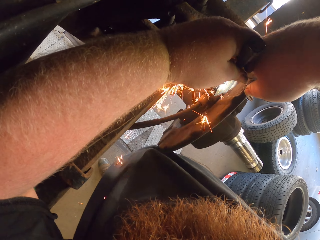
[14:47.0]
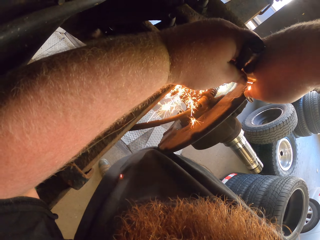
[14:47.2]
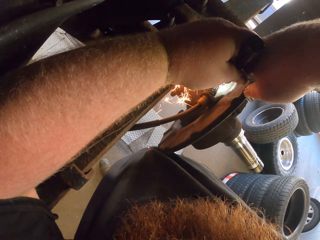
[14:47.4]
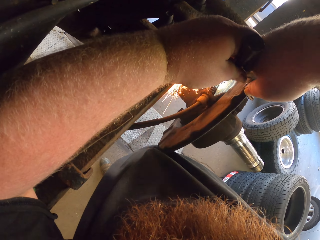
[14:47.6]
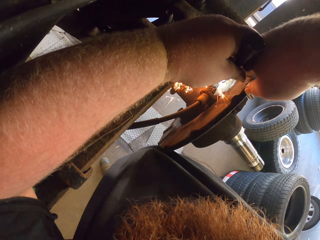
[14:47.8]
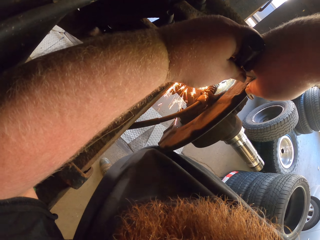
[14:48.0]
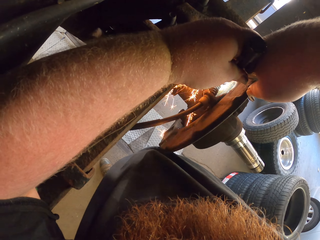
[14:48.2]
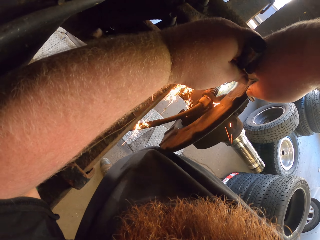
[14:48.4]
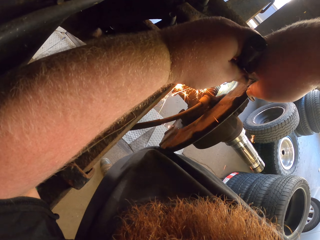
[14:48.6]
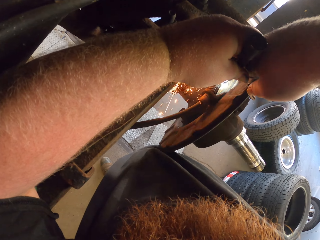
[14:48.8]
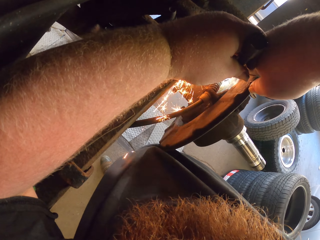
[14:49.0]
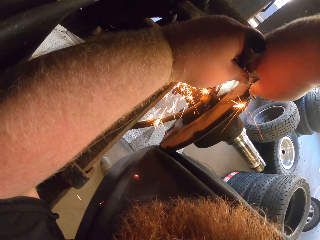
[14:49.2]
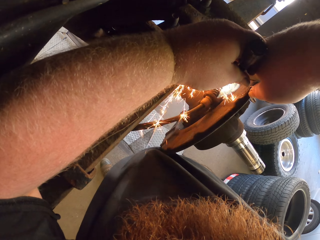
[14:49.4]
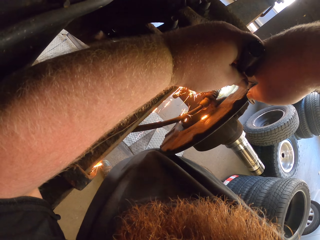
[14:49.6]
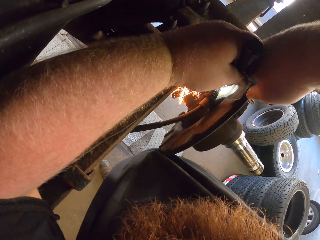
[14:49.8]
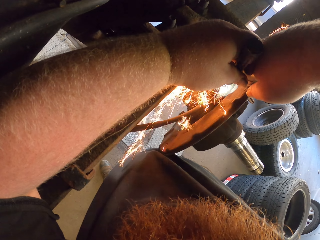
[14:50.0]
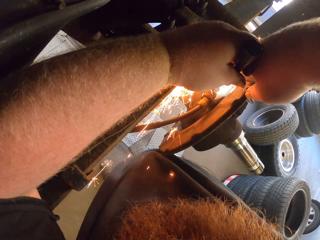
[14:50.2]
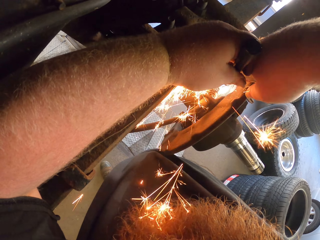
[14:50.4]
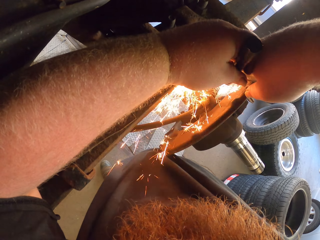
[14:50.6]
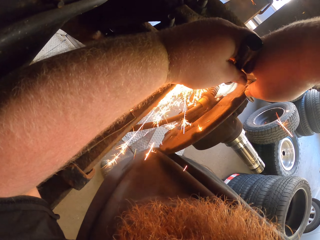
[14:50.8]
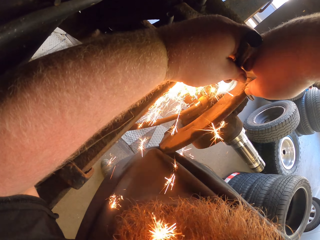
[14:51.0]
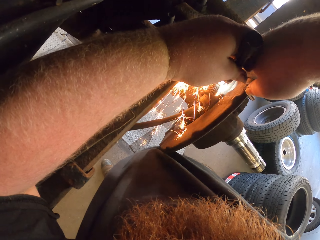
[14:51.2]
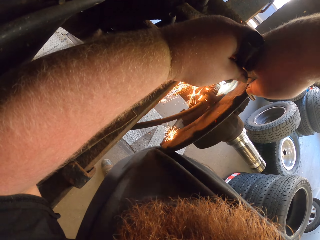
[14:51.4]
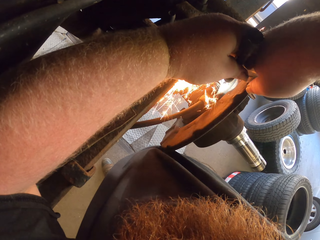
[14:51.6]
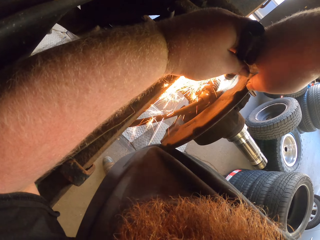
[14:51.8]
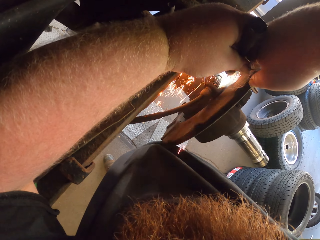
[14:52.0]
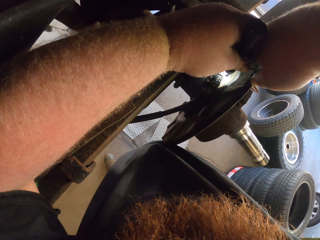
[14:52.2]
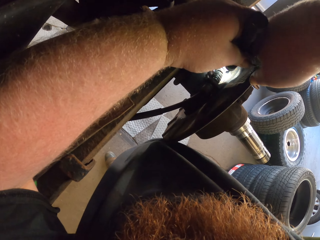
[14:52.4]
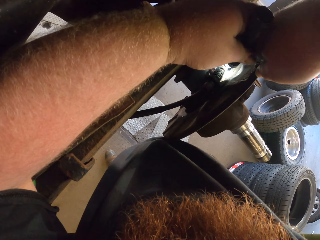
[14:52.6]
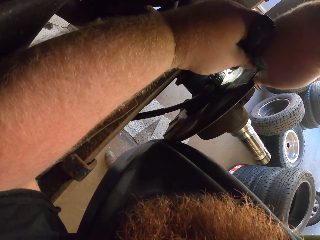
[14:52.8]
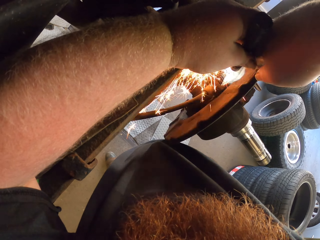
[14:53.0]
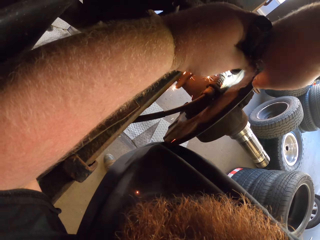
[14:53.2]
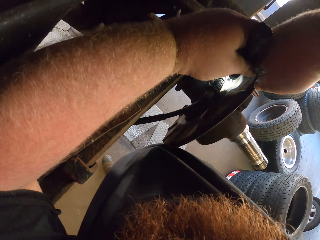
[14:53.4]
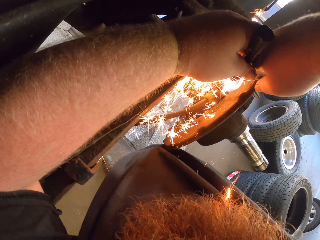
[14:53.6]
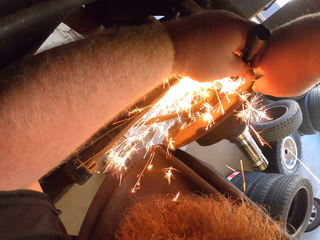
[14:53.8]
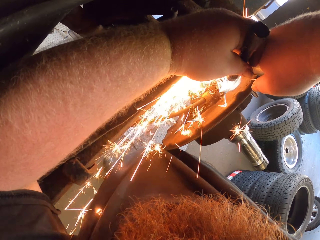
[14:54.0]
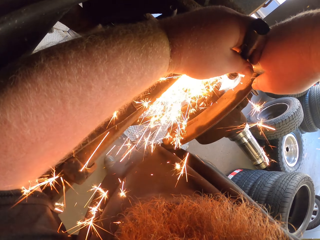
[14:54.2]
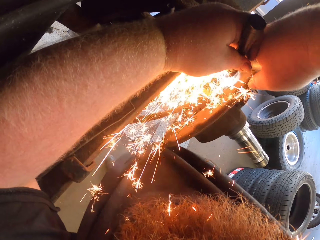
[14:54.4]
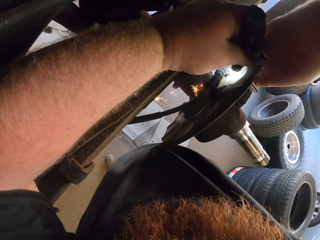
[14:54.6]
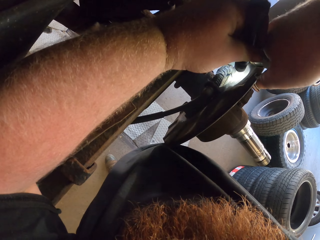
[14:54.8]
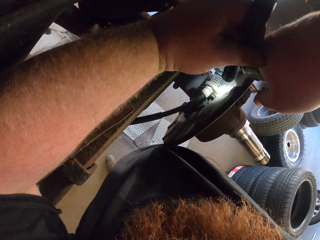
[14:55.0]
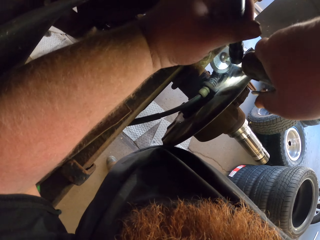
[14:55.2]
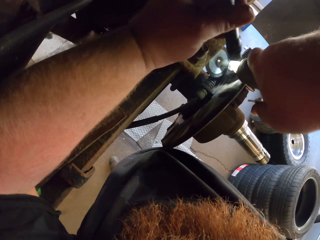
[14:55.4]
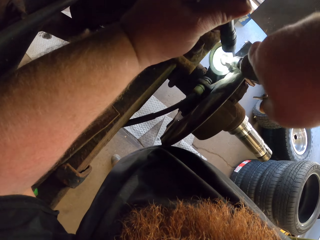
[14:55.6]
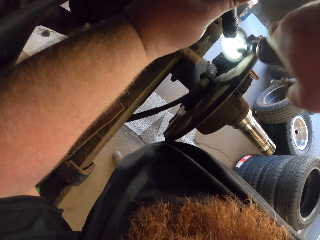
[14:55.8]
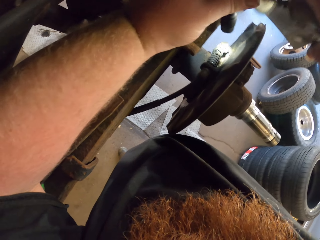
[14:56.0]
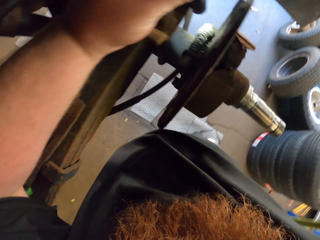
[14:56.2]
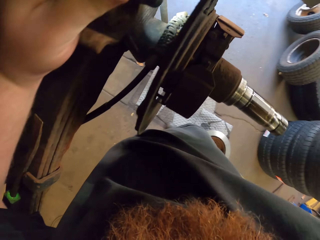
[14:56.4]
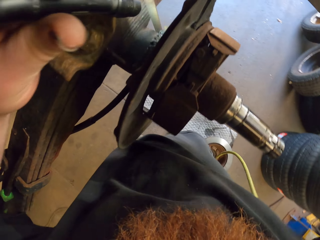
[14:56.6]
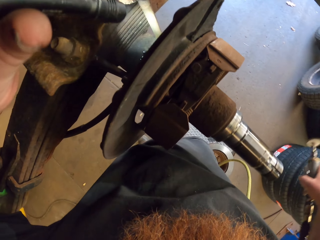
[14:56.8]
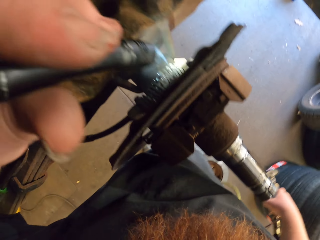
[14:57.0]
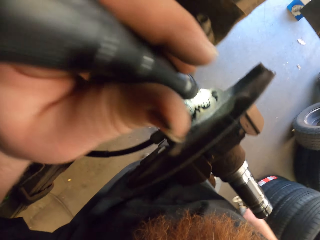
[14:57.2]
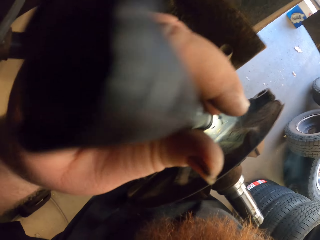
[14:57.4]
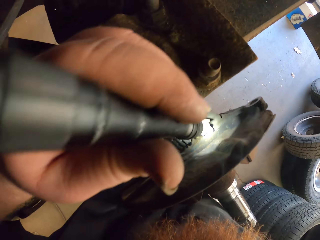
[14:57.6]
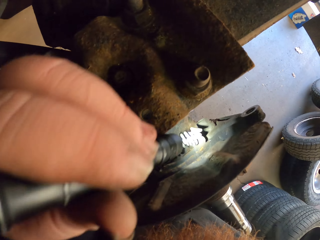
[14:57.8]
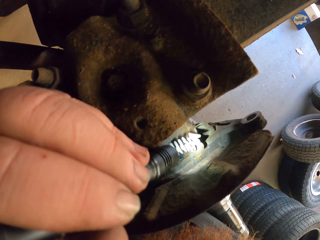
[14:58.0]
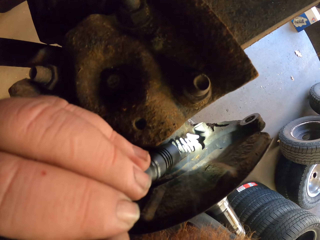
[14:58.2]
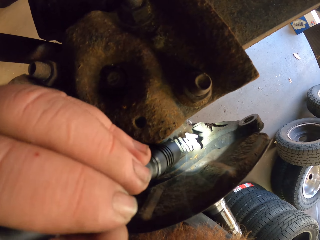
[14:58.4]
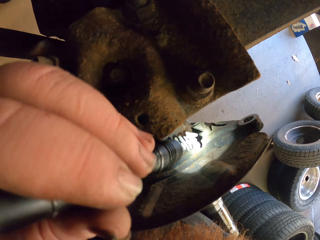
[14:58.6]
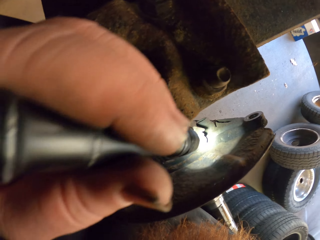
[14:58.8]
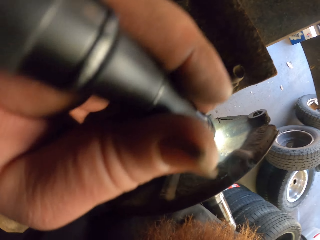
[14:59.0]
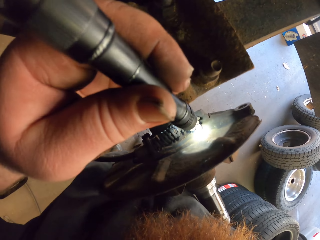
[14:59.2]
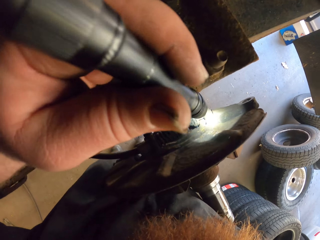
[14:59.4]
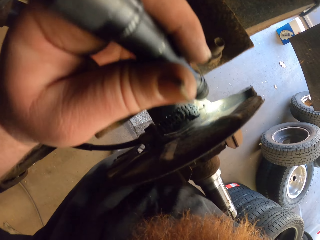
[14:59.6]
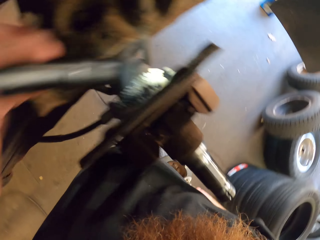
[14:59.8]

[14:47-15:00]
The camera wearer stops grinding. They look at the spring.

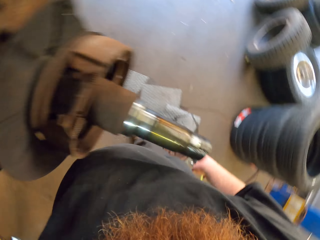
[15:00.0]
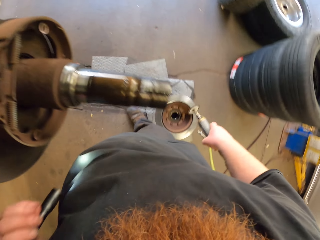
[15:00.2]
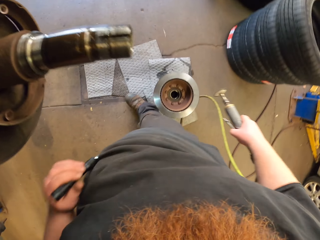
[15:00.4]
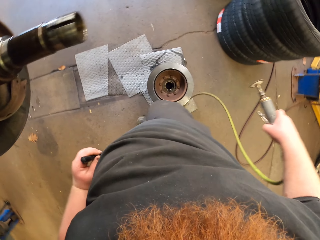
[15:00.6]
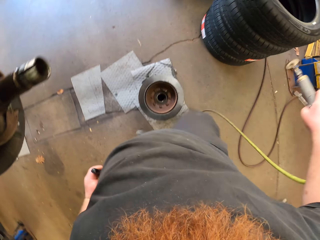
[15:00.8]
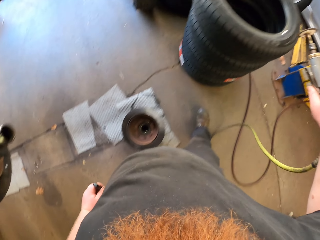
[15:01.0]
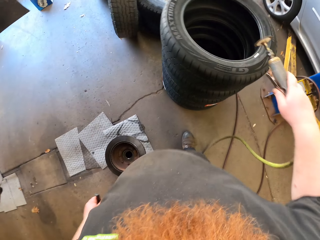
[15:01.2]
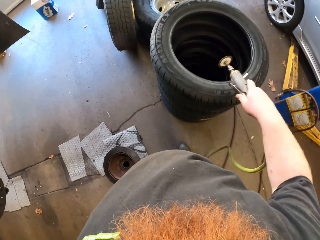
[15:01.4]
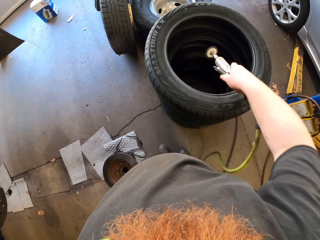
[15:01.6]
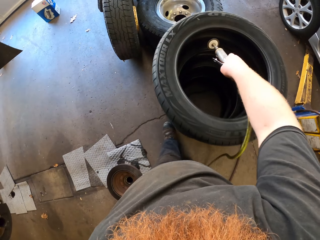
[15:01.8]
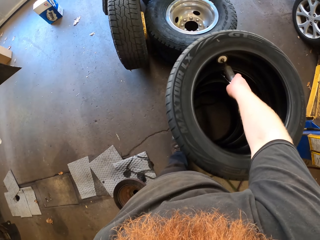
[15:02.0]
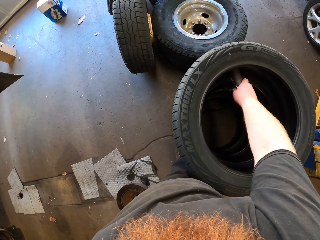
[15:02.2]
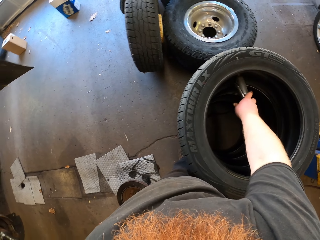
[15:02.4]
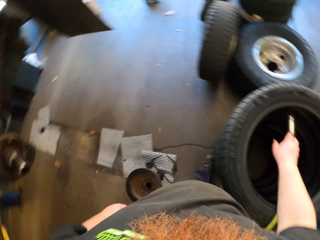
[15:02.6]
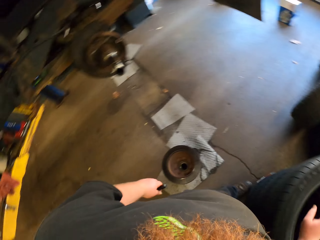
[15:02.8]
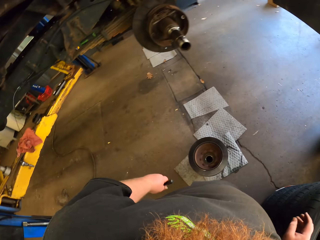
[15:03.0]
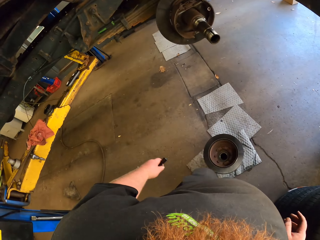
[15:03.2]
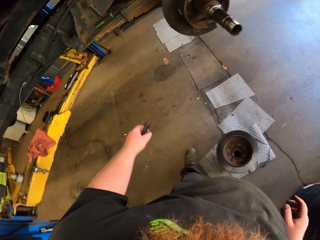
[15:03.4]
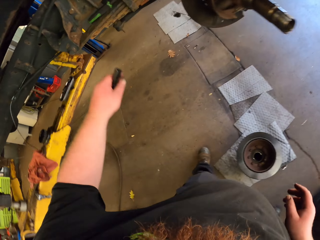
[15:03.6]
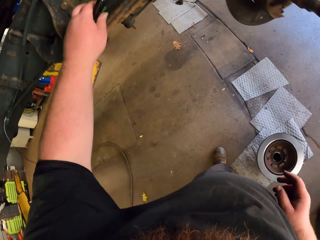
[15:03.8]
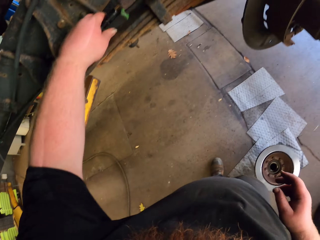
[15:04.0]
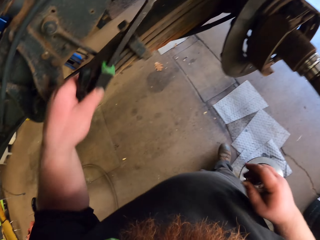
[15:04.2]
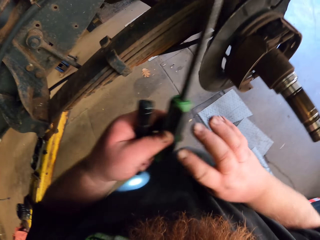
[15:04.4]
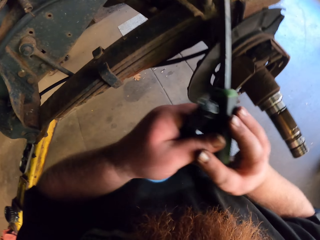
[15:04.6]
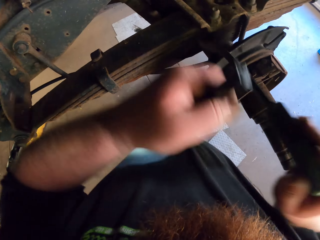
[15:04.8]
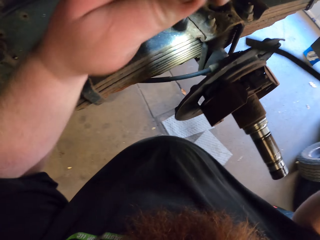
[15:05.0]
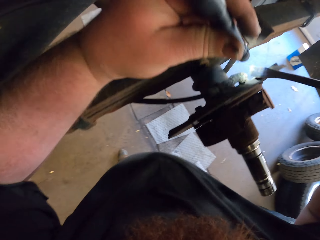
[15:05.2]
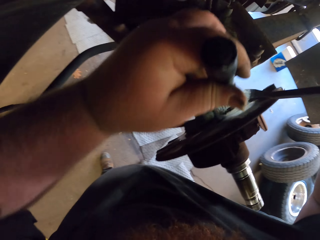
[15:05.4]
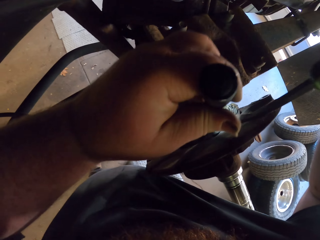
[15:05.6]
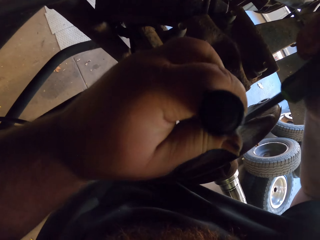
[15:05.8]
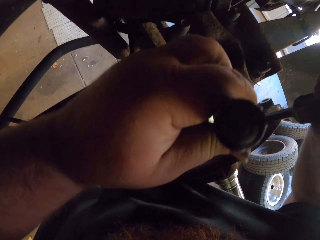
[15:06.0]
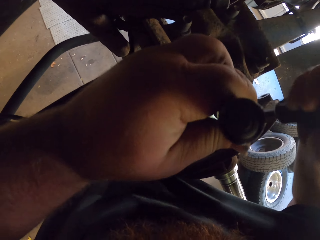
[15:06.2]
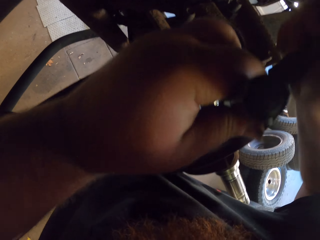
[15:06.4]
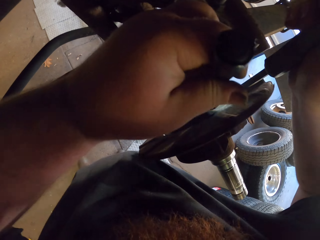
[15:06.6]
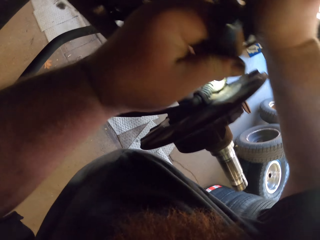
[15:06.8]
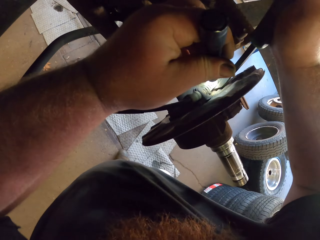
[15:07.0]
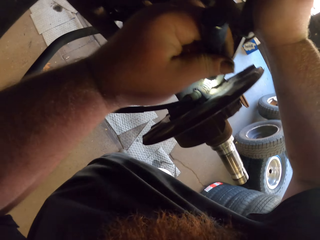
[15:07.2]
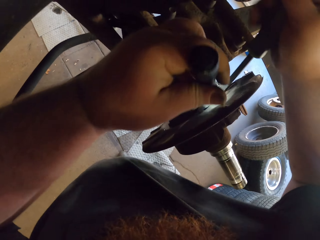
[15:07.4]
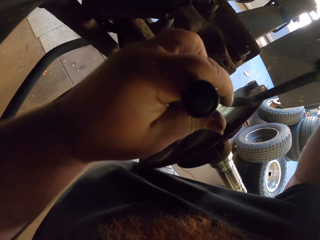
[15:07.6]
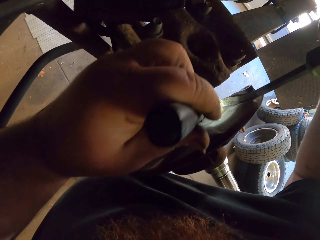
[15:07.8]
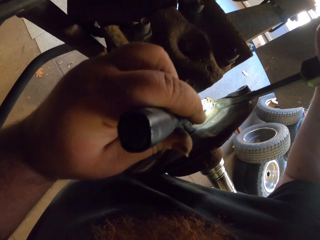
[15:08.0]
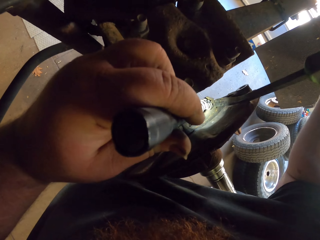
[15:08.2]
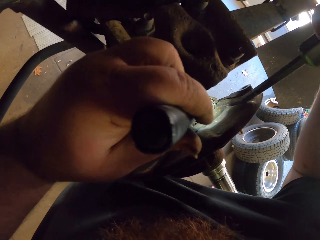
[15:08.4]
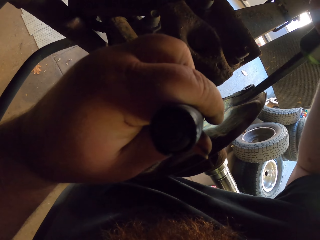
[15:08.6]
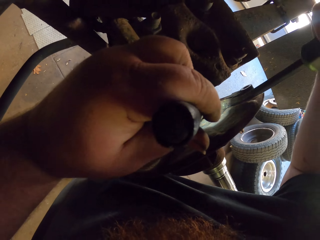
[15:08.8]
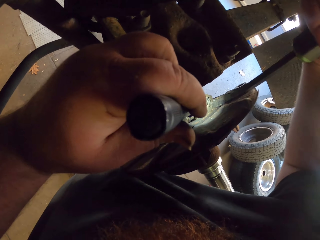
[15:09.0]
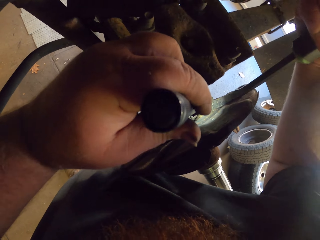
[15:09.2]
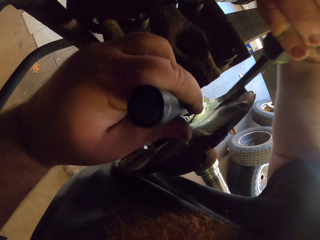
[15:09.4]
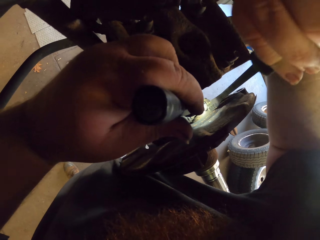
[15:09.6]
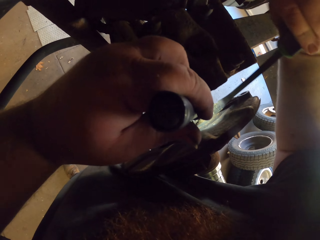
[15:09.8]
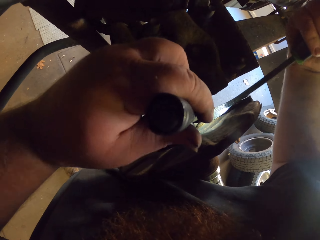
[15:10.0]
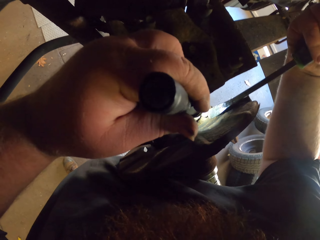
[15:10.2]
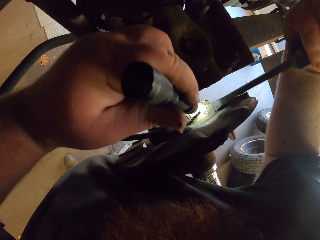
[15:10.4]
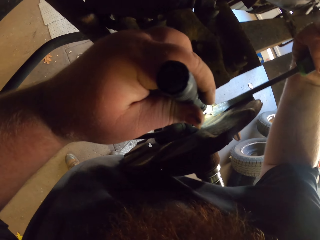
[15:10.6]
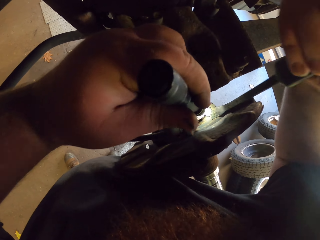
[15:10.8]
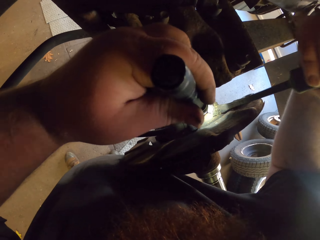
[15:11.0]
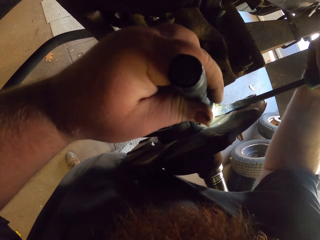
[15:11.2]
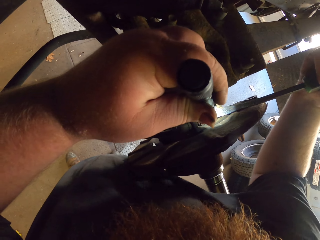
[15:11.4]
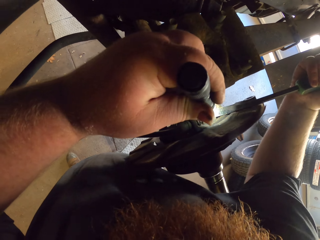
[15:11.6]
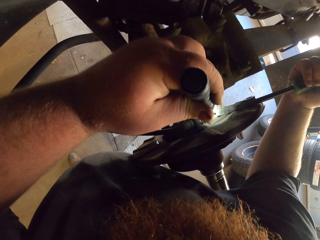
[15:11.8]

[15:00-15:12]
The camera wearer walks. They put the grinder machine down. They walk. They pick up the screwdriver with the left hand. They look at the spring. They screw the car. They try removing a spring using the screwdriver.
